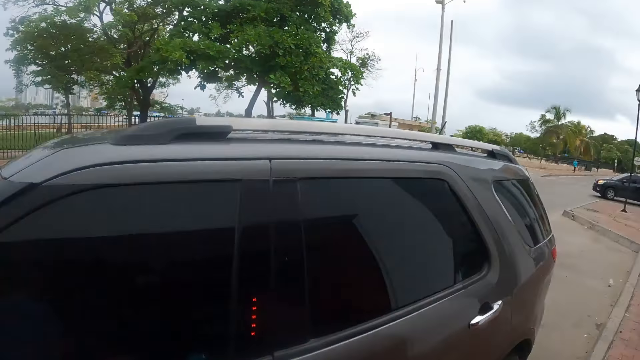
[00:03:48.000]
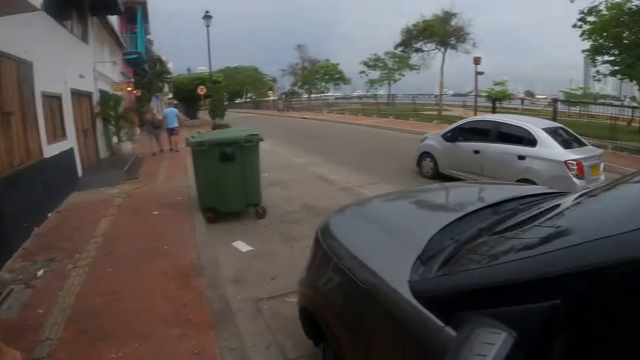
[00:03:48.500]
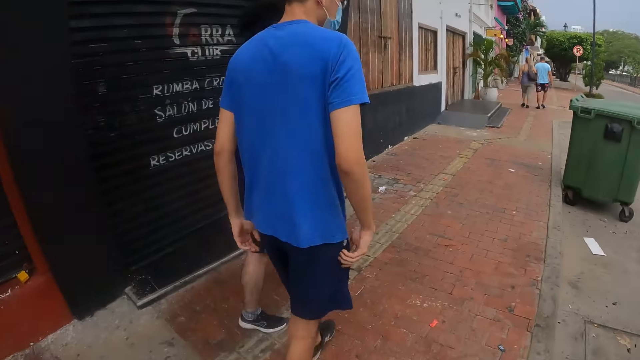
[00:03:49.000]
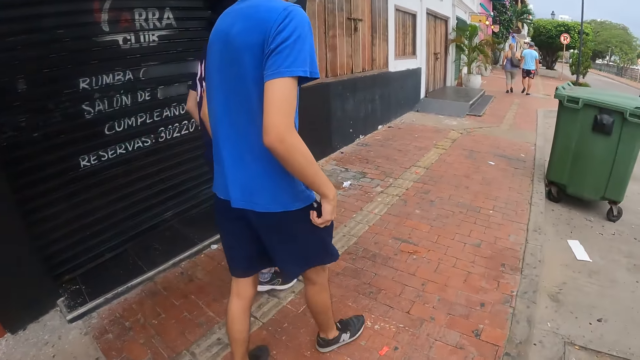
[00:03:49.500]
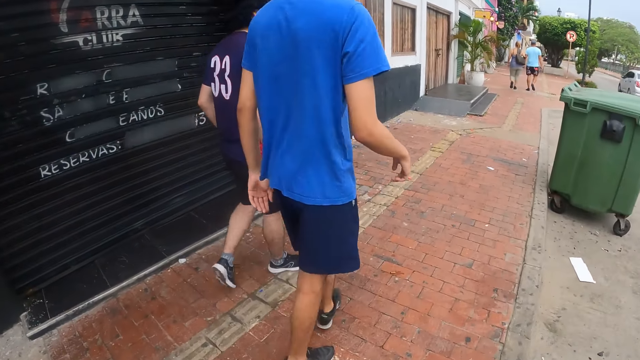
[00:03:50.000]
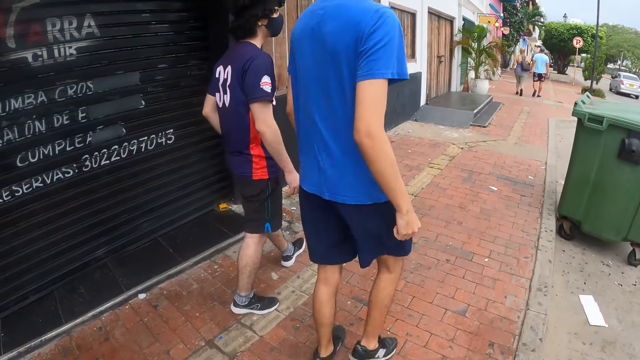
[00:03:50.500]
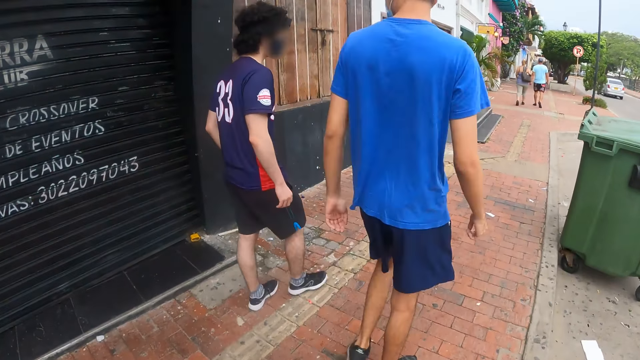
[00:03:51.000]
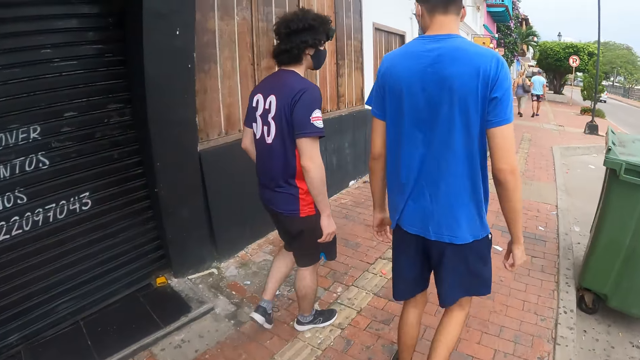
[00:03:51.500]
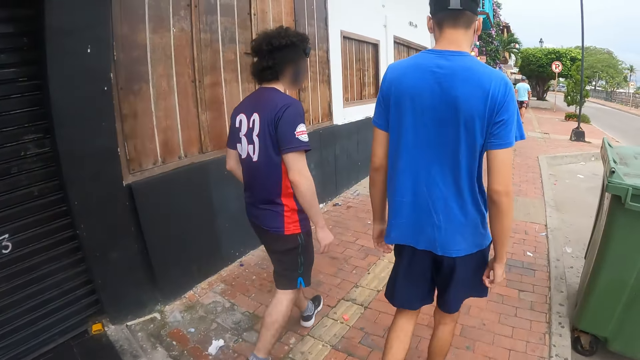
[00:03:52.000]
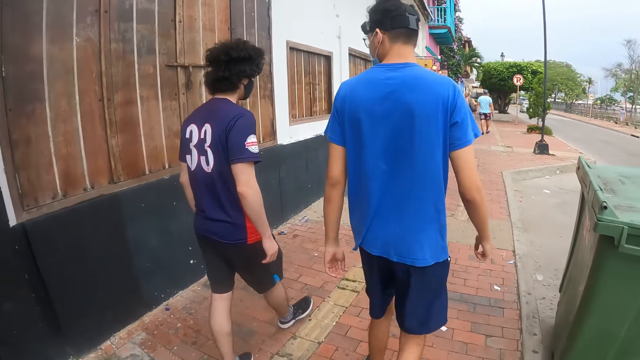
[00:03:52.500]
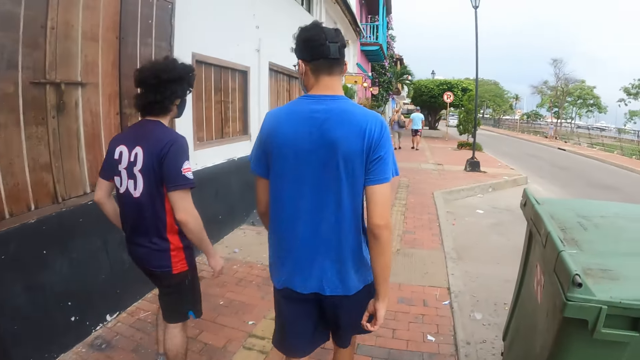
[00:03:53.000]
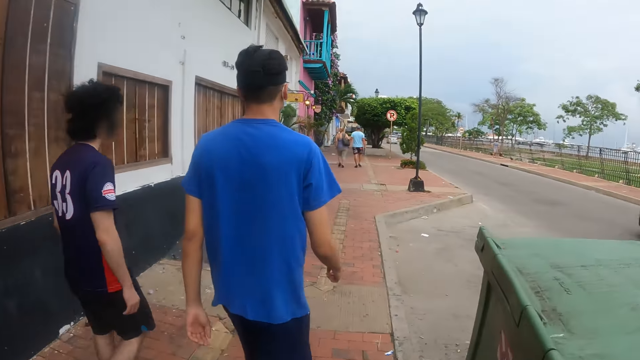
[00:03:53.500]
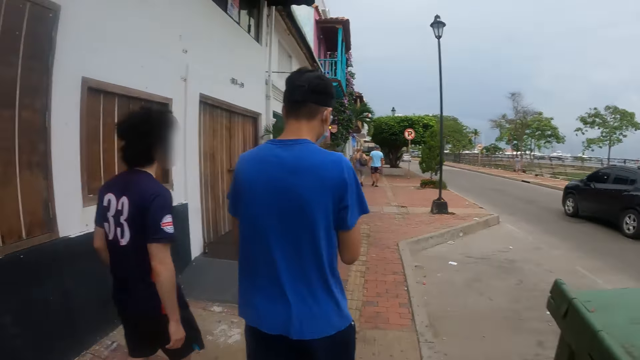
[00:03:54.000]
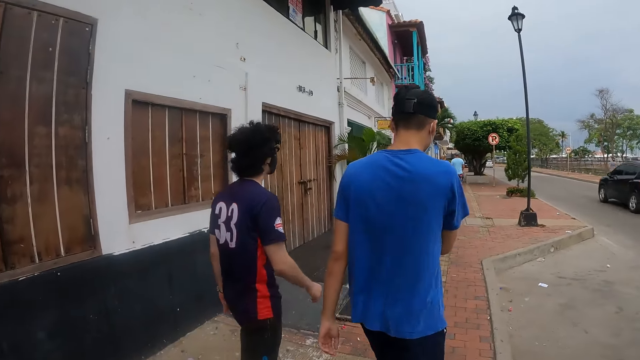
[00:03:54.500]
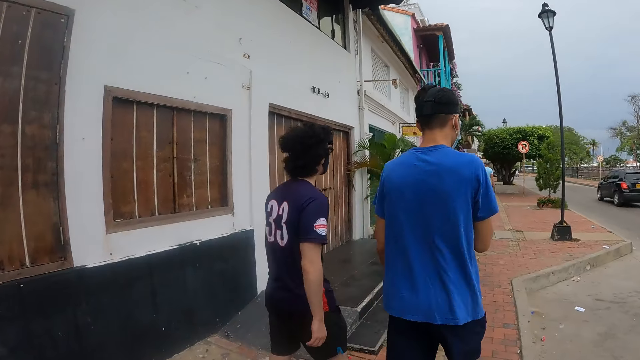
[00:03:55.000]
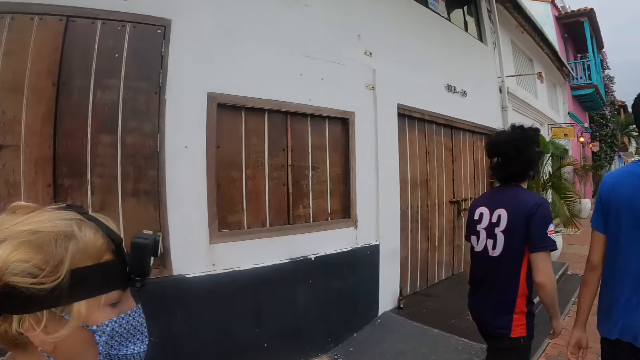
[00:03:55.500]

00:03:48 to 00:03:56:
The camera wearer walks around.

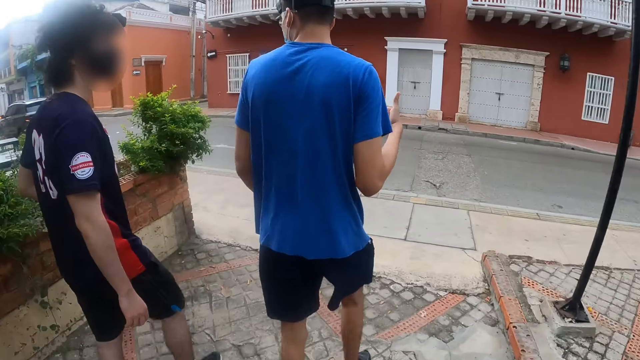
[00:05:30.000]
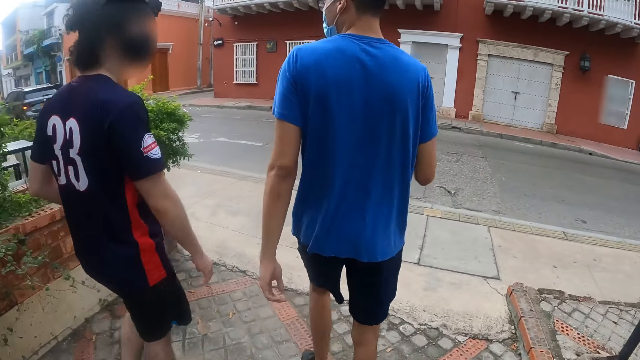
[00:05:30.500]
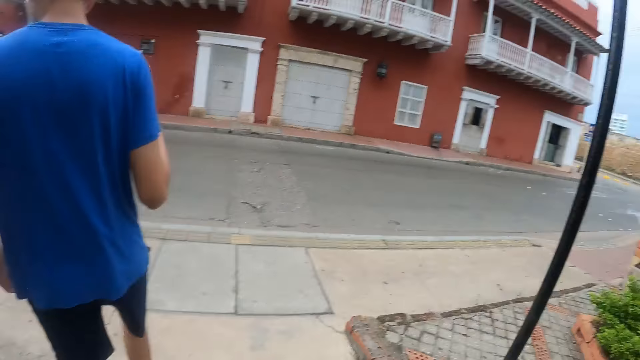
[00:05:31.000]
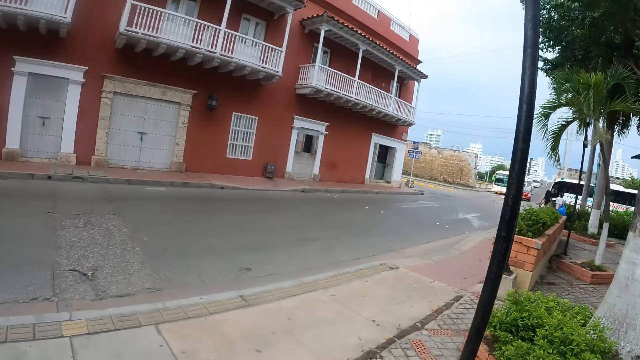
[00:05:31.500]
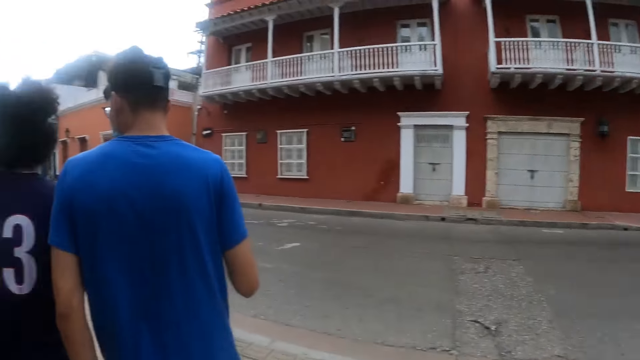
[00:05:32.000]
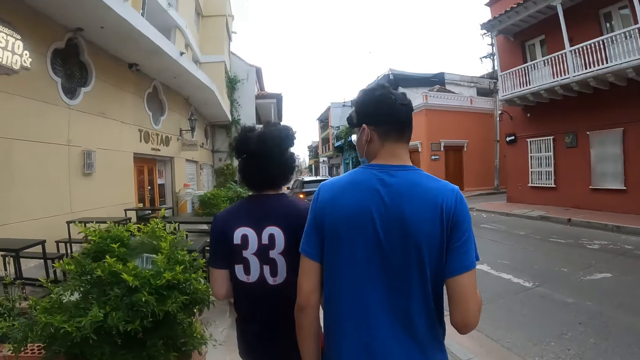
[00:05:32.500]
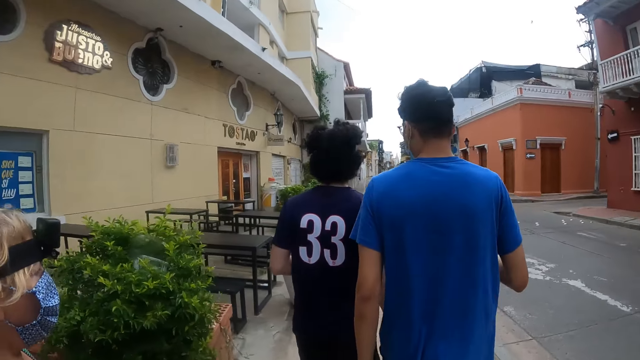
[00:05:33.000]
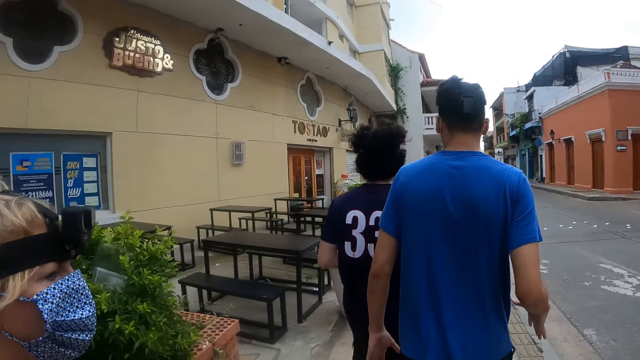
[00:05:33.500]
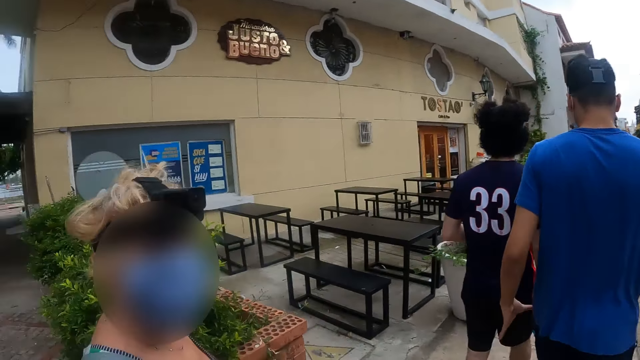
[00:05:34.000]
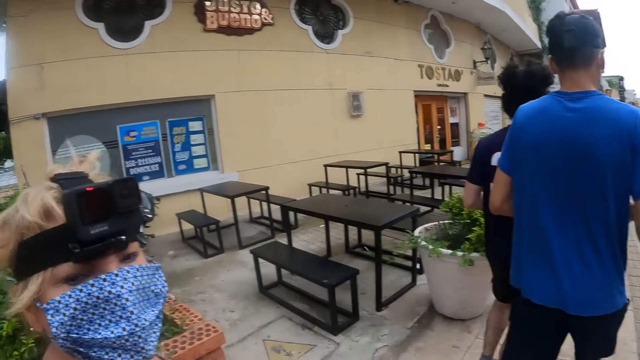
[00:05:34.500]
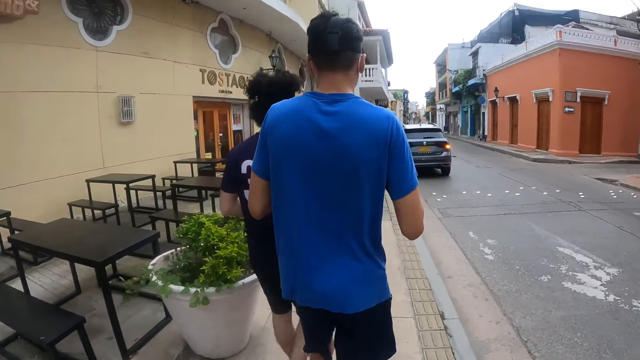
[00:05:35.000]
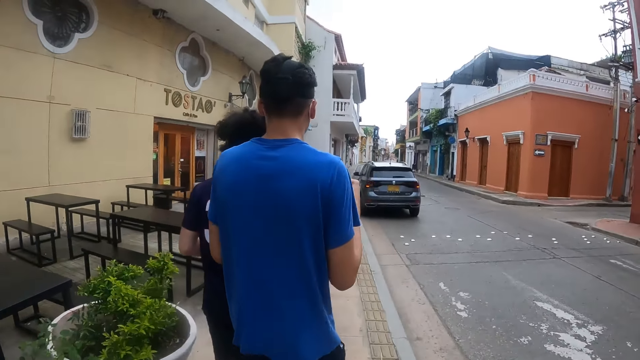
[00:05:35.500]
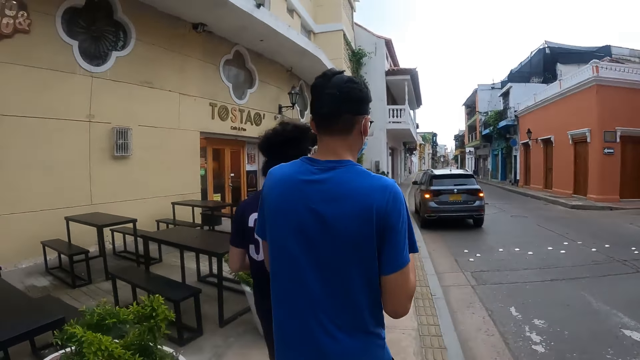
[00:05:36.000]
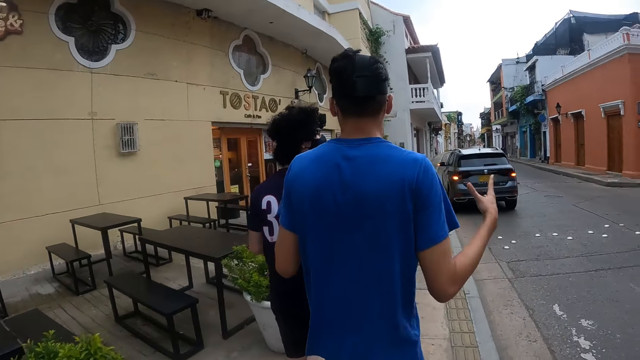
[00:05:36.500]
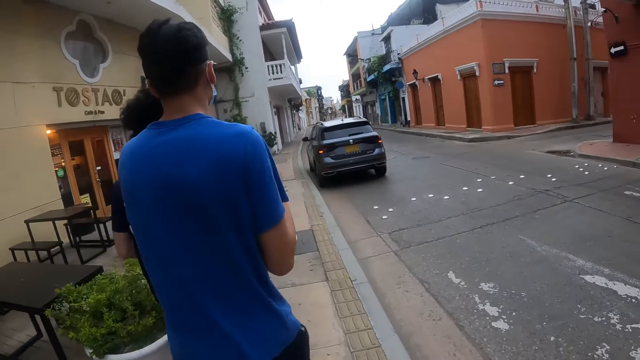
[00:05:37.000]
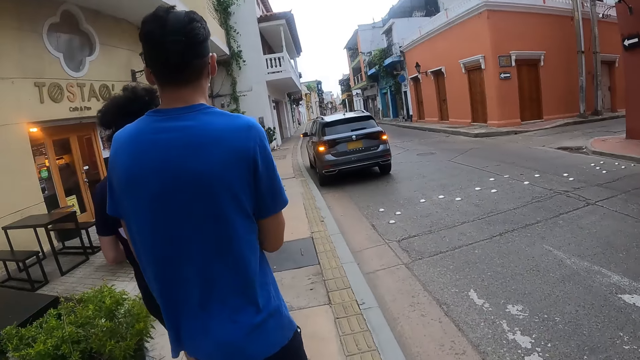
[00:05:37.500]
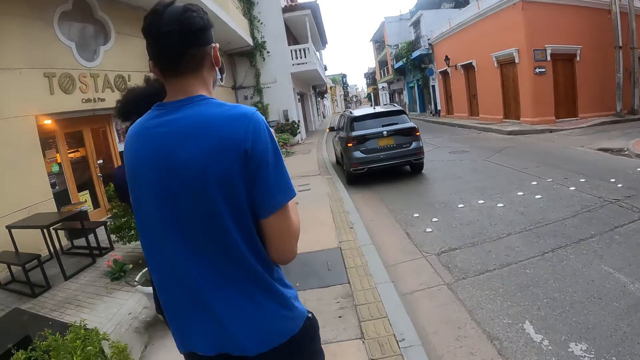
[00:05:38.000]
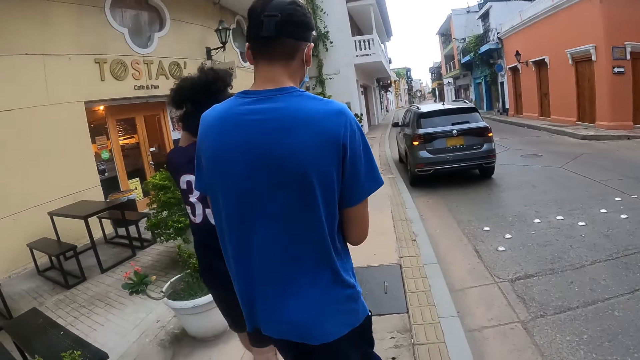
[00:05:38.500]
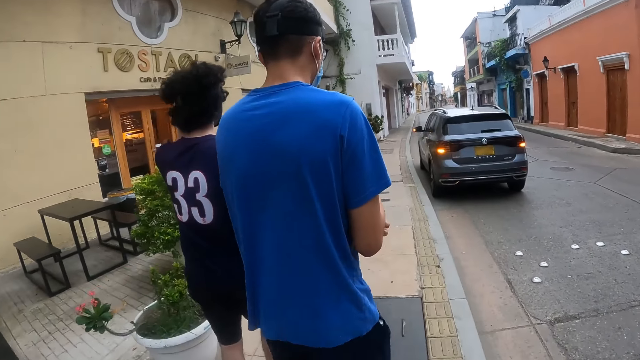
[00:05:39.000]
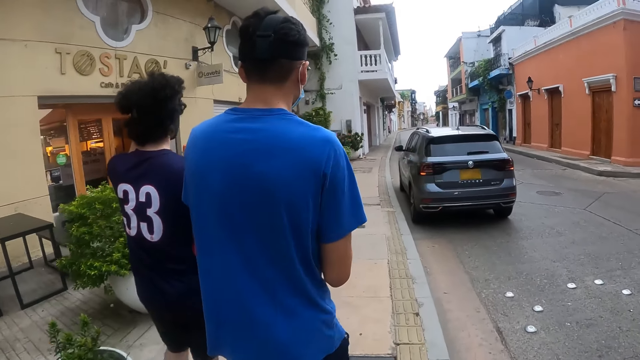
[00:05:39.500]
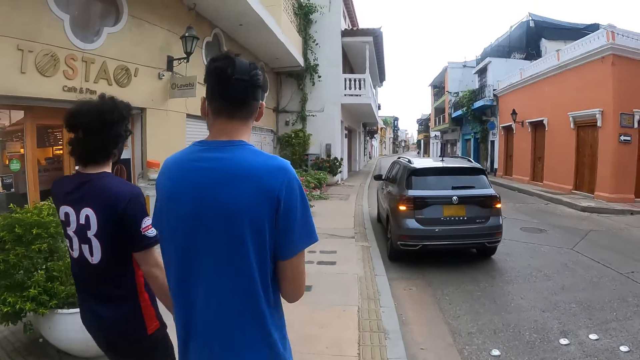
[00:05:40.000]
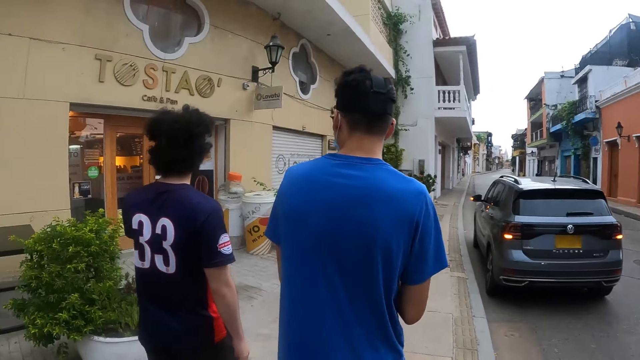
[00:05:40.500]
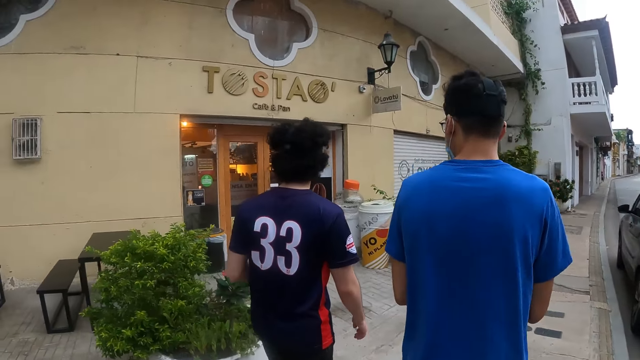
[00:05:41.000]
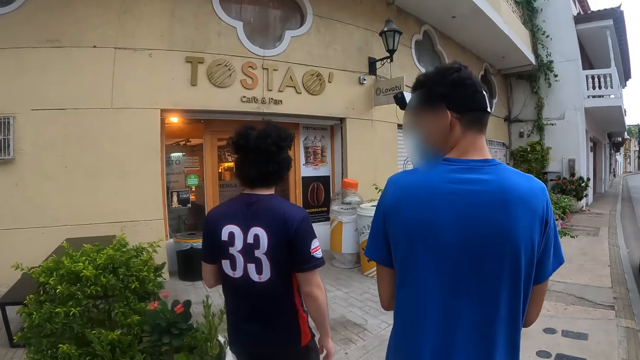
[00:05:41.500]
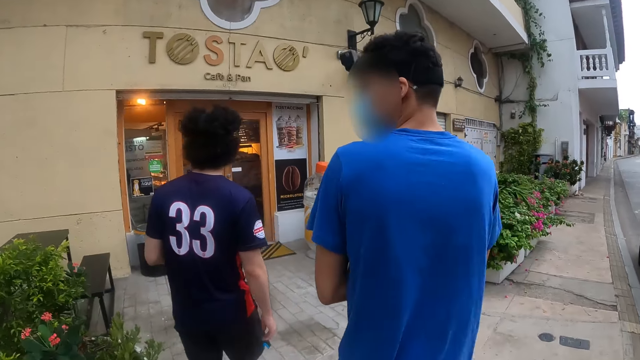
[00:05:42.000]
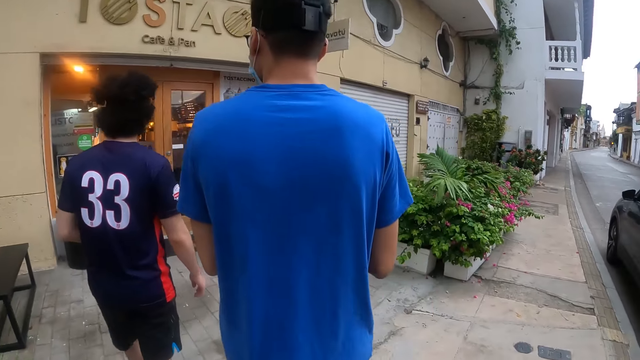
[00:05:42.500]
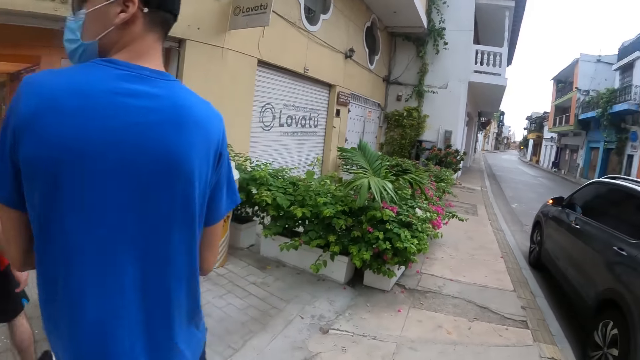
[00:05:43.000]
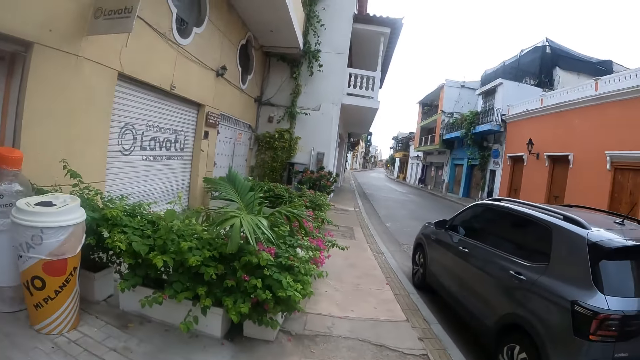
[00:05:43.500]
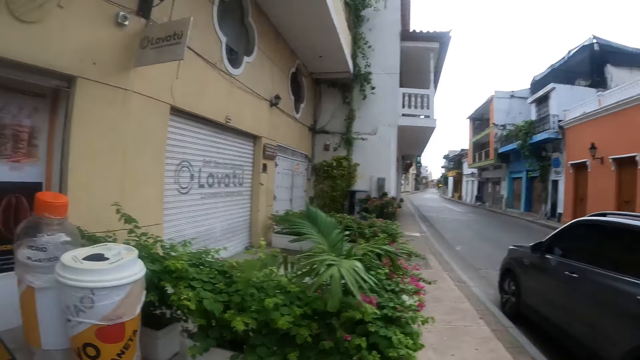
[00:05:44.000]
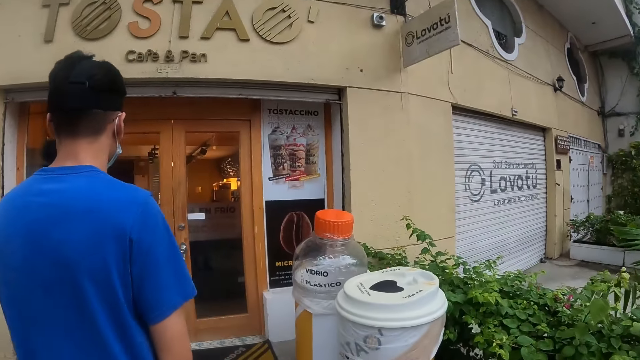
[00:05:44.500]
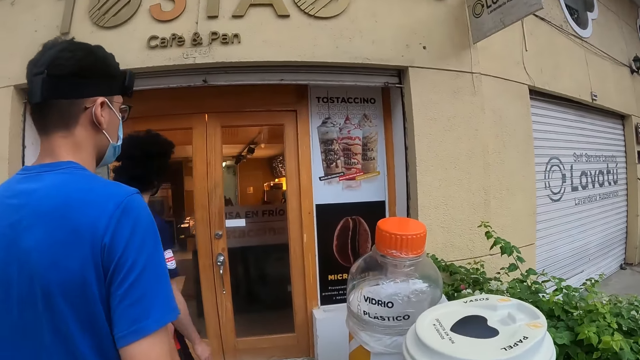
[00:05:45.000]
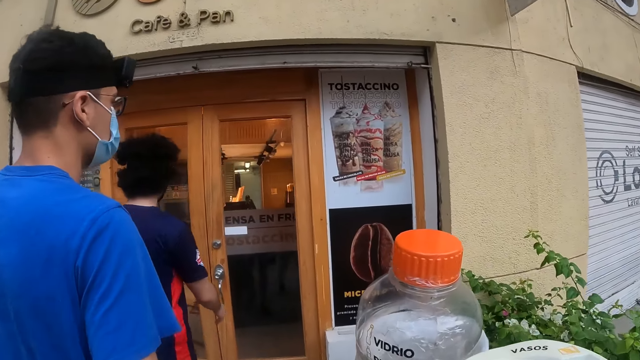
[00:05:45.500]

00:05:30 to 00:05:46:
The camera wearer looks around the road. They walk along the road. They look around the street. They walk towards a cafe door along the road.
